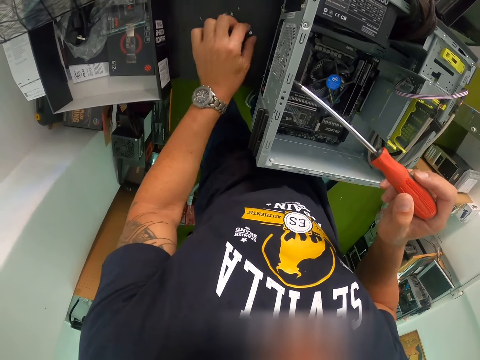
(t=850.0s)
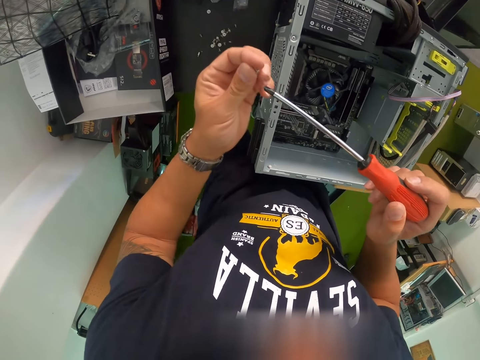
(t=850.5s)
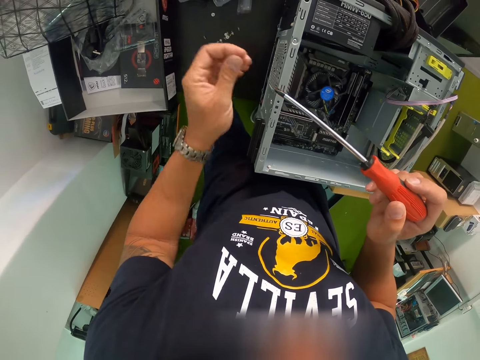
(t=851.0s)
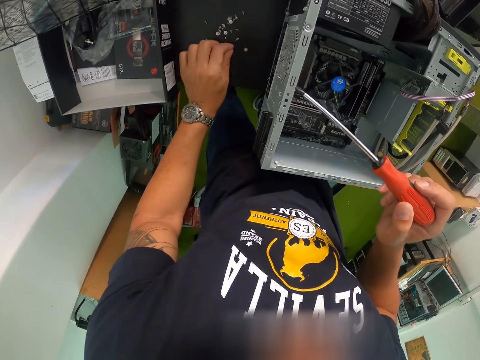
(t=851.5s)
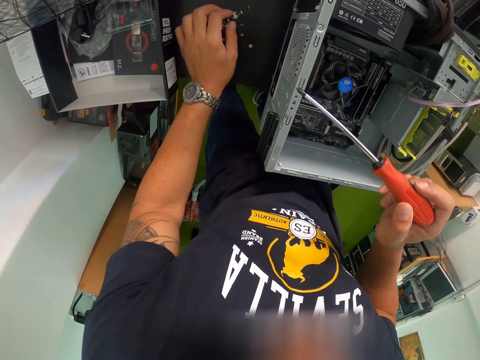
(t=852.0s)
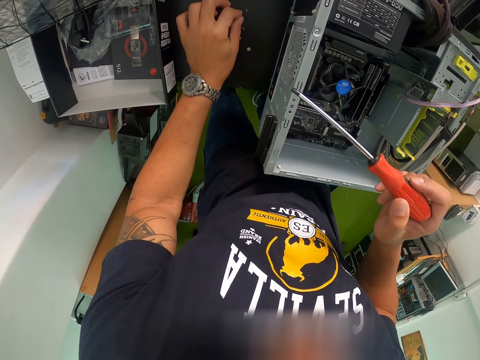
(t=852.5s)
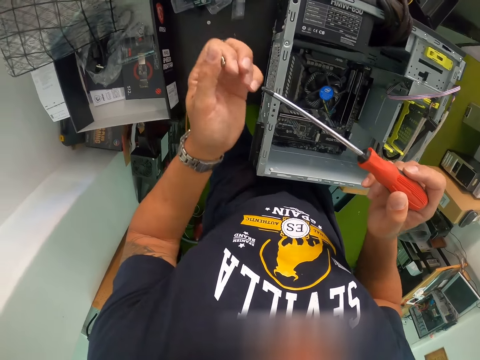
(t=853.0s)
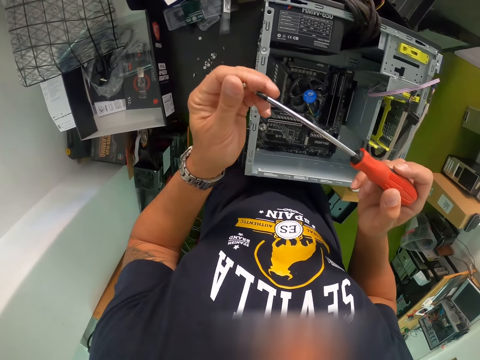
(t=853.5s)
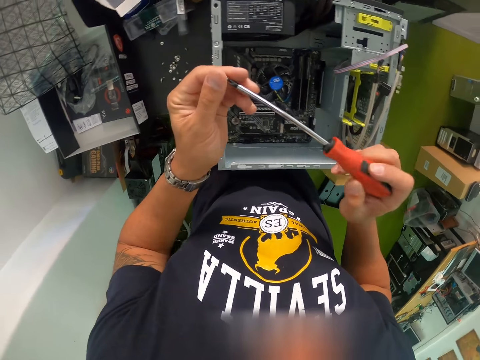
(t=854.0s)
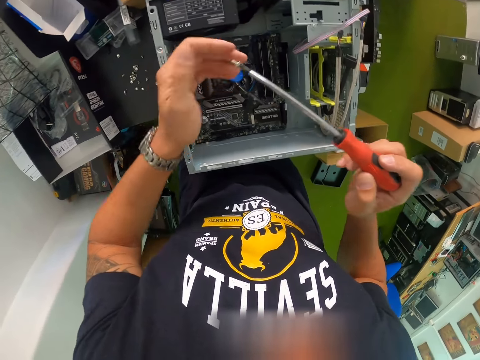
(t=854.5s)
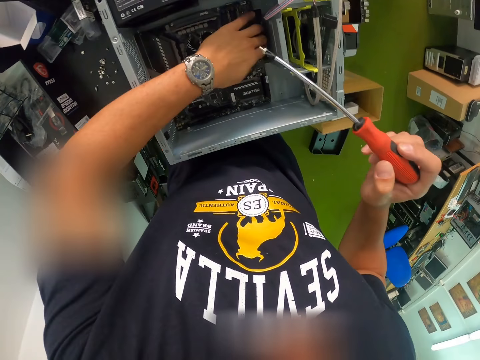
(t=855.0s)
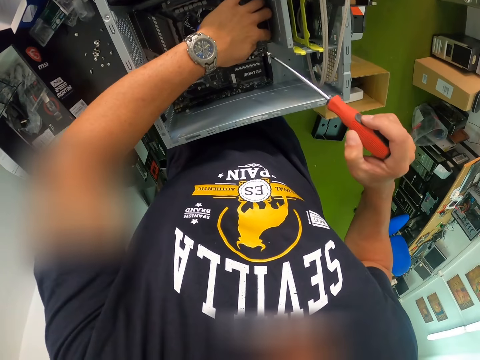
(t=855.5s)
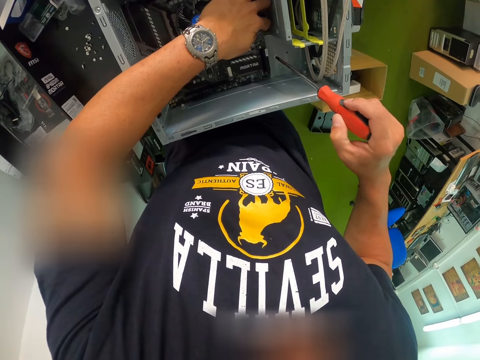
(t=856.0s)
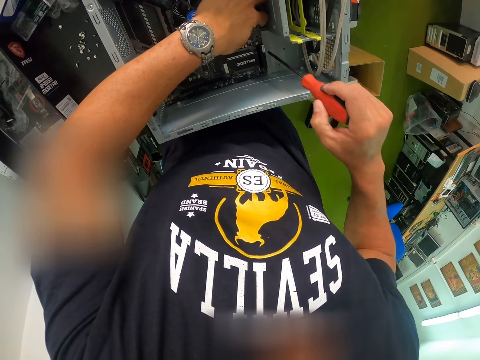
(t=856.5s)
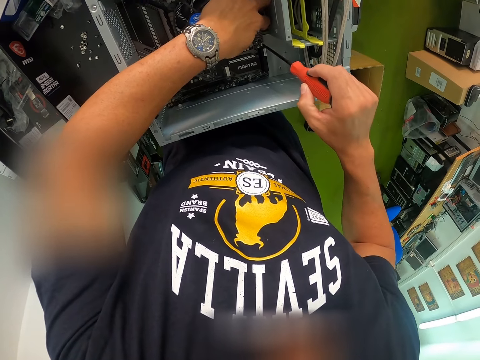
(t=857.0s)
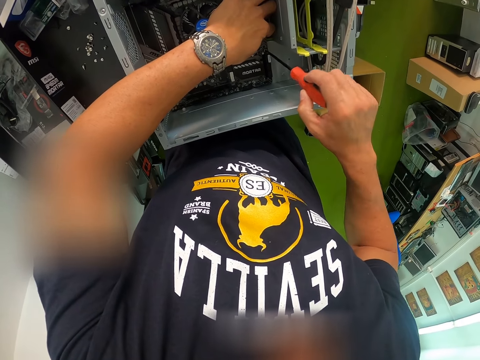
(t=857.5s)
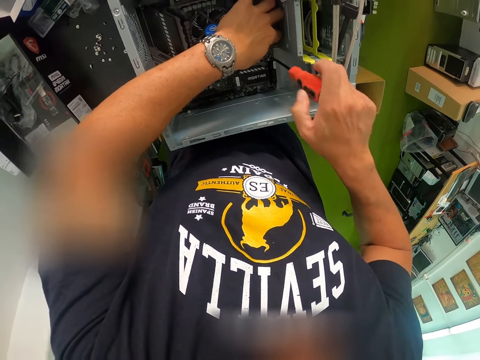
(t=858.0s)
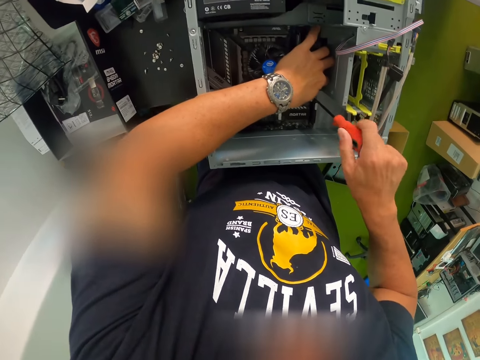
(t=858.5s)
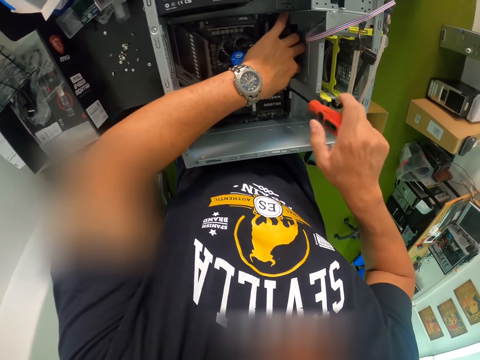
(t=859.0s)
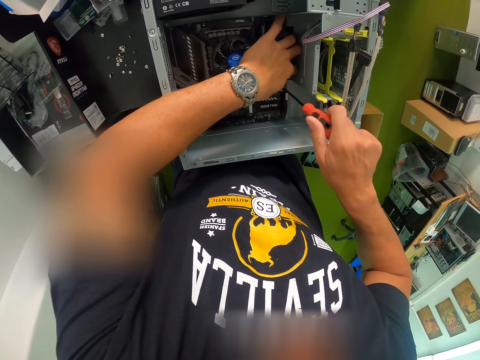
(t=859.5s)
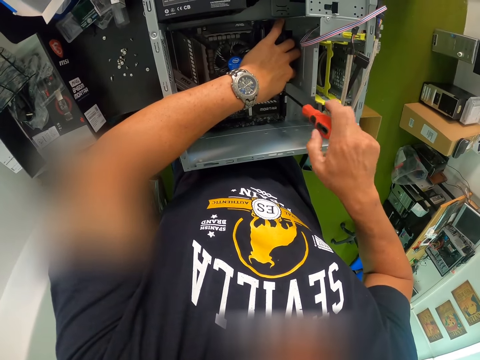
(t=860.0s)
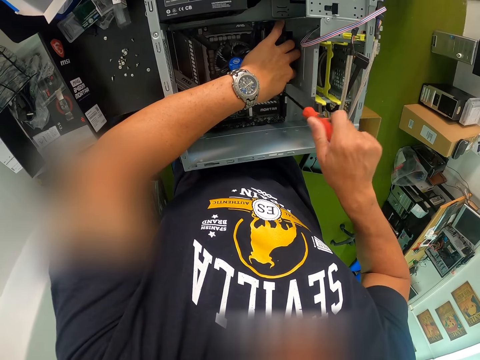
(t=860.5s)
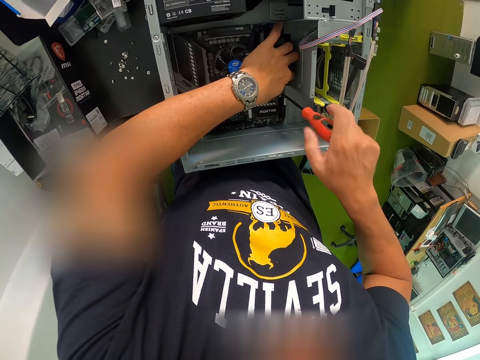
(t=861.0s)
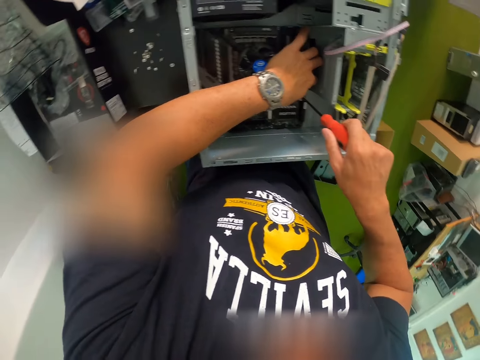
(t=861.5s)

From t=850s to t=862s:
The camera wearer picks a screw from the table with his left hand. He drops the screw in his left hand on the table. He picks a screw from the table with his left hand. He places the screw on the tip of the screwdriver. He holds the motherboard inside the CPU with his left hand. He fastens the screw into the motherboard with the screwdriver in his right hand.

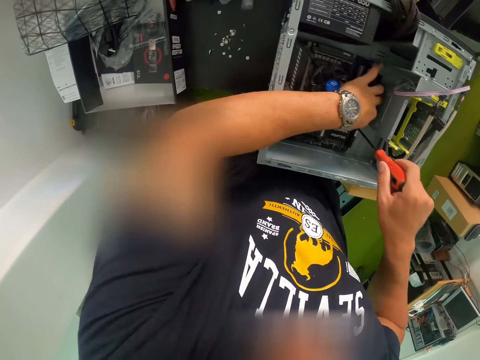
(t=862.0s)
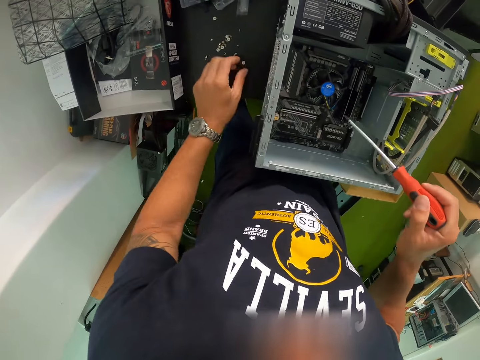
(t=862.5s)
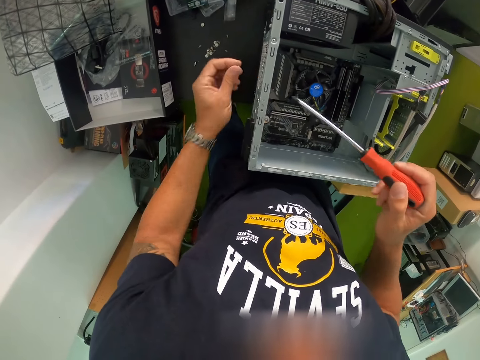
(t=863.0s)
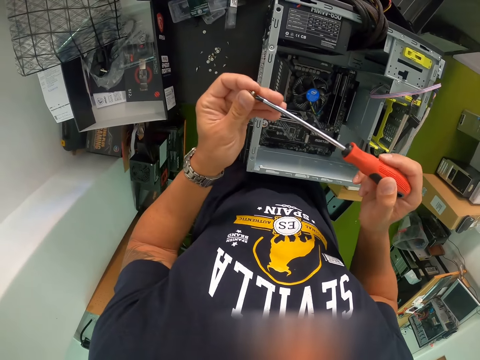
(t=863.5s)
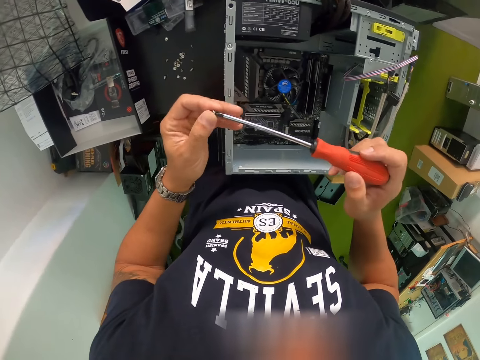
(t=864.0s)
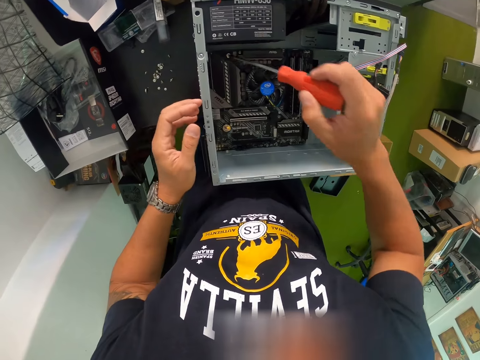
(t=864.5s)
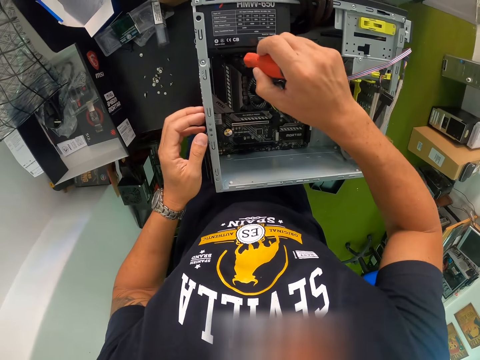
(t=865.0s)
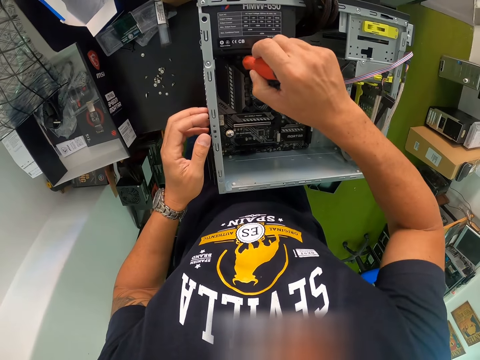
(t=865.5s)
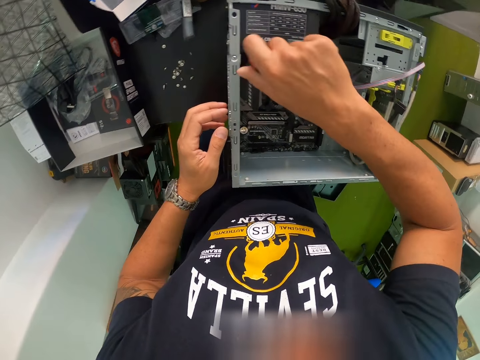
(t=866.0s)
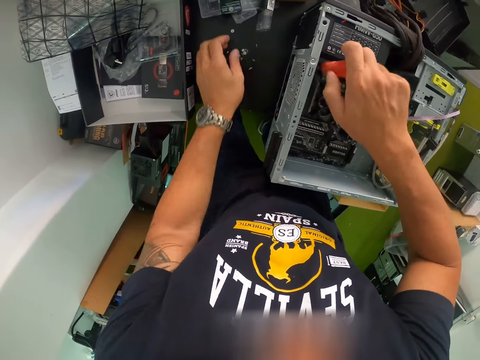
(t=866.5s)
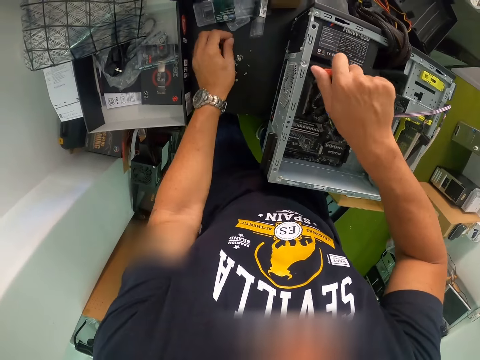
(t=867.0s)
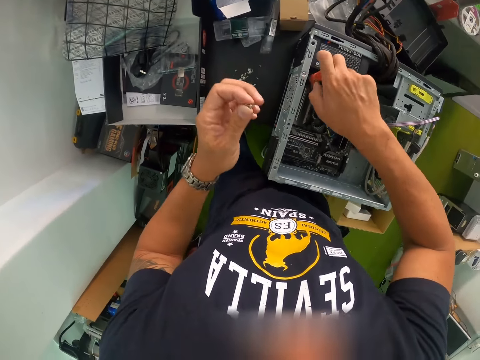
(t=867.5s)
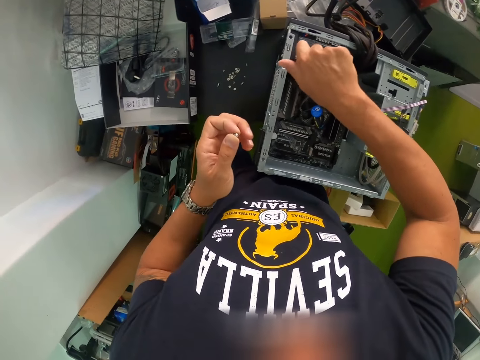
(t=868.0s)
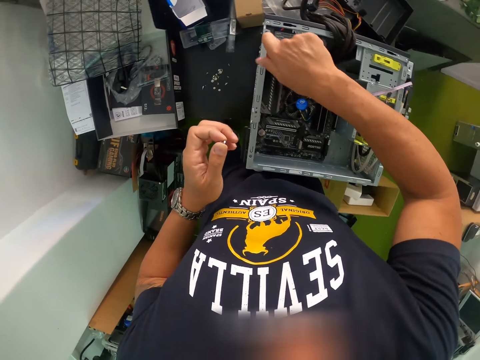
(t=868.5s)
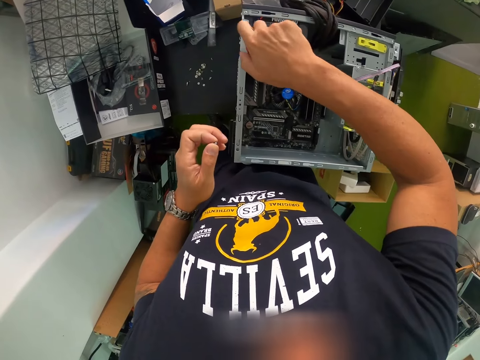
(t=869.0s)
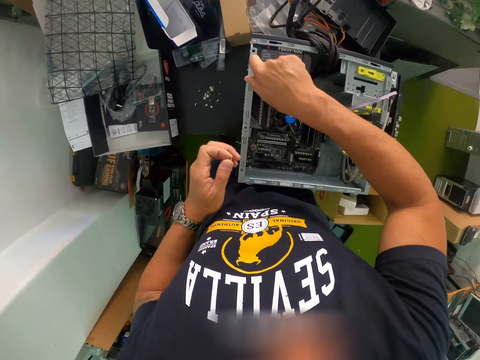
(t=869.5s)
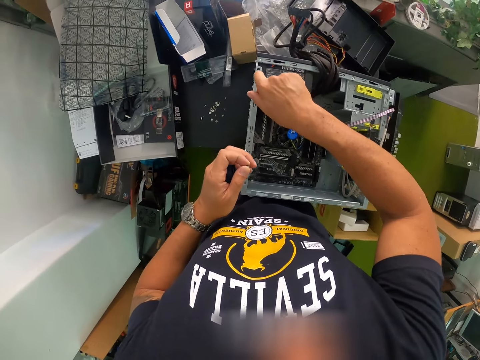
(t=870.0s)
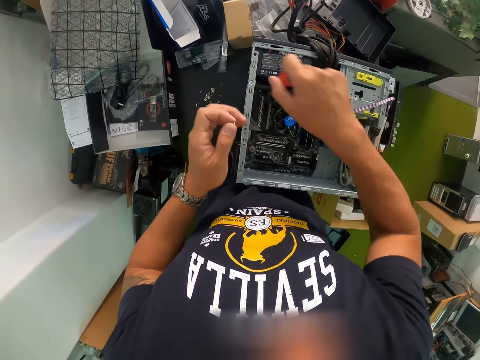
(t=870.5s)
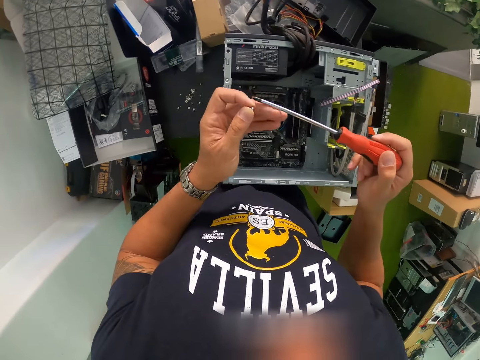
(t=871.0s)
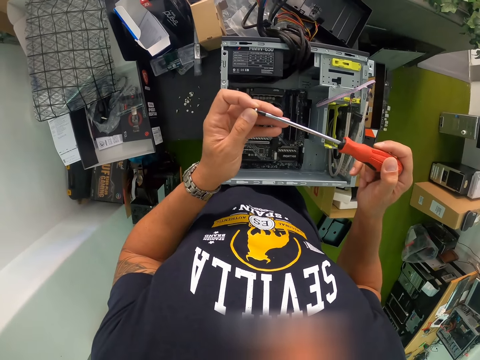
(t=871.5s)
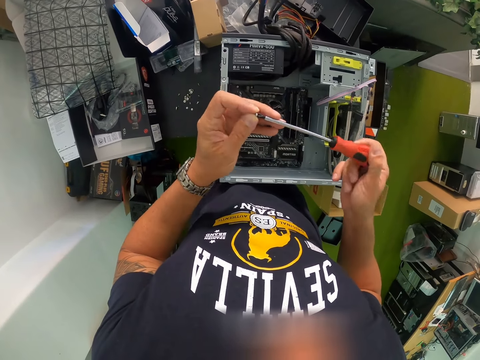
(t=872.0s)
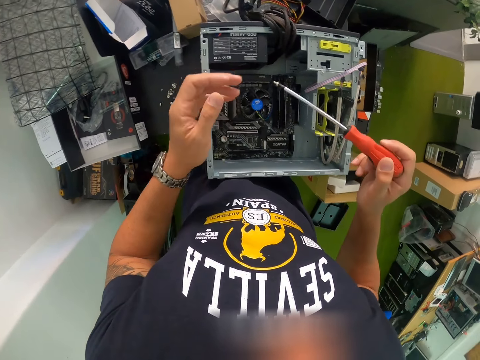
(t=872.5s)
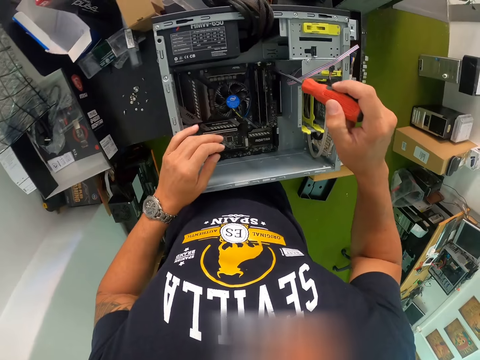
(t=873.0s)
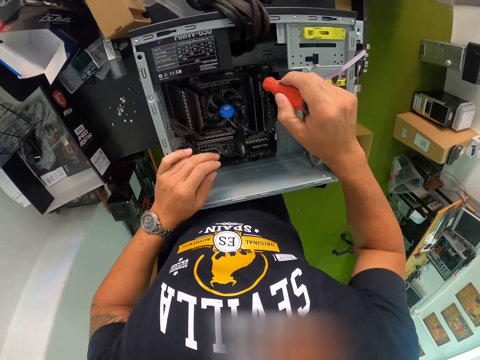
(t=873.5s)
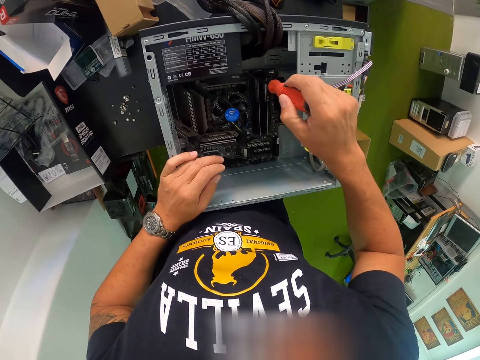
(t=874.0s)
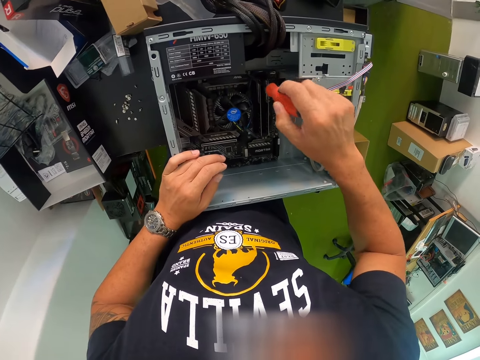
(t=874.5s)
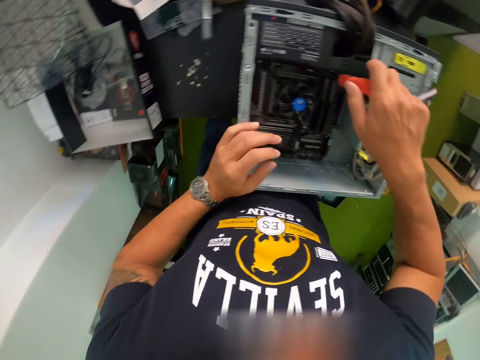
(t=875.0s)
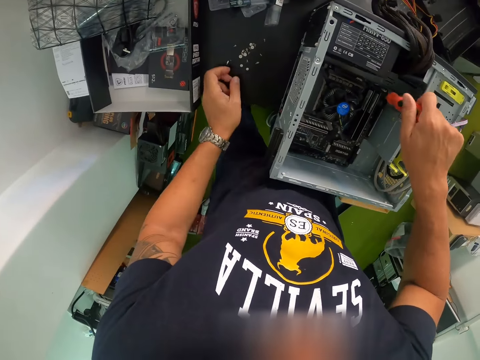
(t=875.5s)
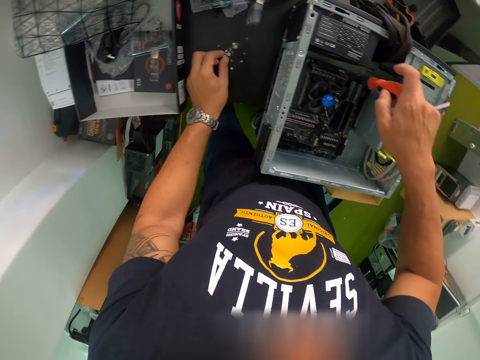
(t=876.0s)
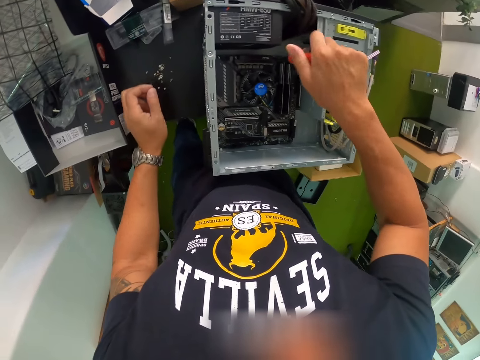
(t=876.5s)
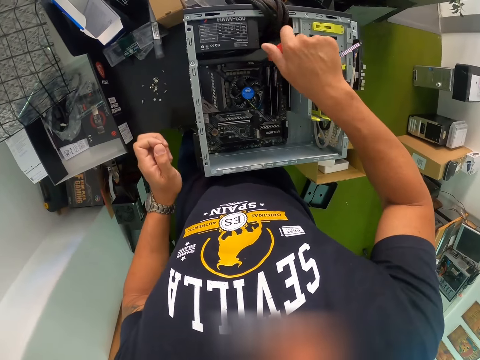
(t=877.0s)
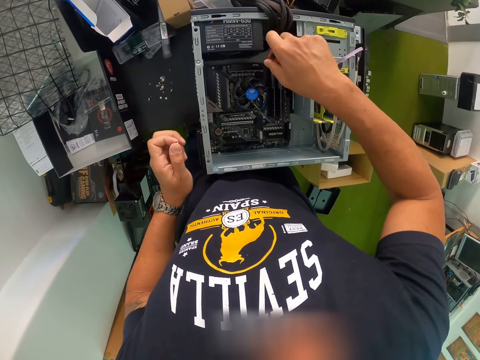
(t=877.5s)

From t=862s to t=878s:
The camera wearer lifts the screwdriver from the motherboard with his right hand. He picks a screw from the table with his left hand, places the screw on the tip of the screwdriver, and fastens the screw into the motherboard with the screwdriver in his right hand. He takes the bolt with a screwdriver. He picks a screw from the table with his left hand. He holds the bolt with his left hand. He lifts the screwdriver in his right hand from the motherboard, places the screw on the tip of the screwdriver, and fastens the screw into the motherboard with the screwdriver in his right hand. He picks a screw from the table with his left hand.
